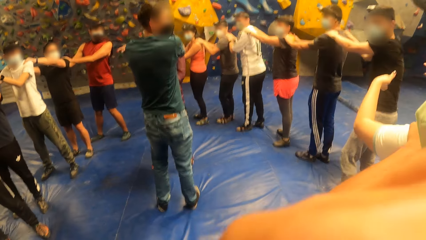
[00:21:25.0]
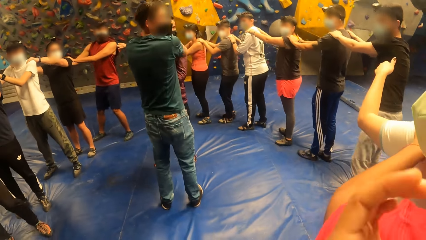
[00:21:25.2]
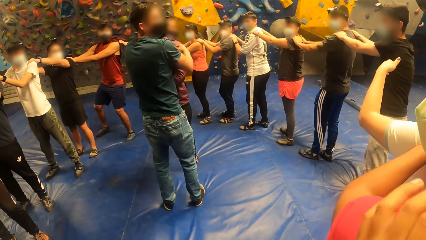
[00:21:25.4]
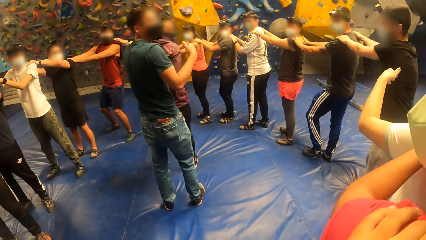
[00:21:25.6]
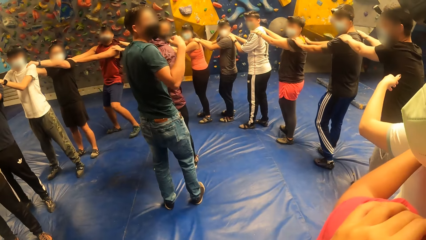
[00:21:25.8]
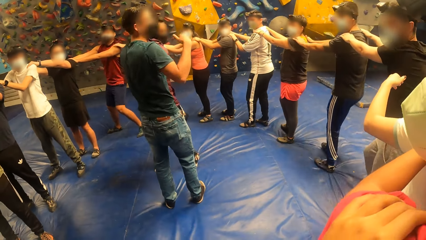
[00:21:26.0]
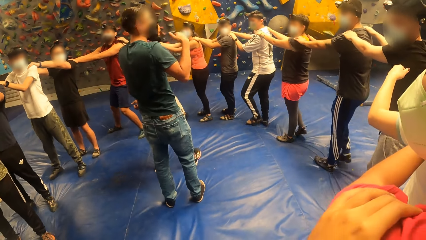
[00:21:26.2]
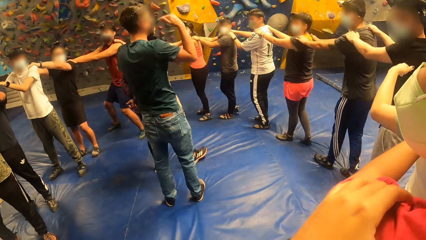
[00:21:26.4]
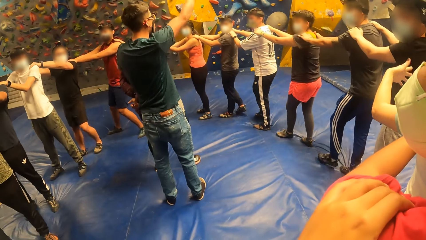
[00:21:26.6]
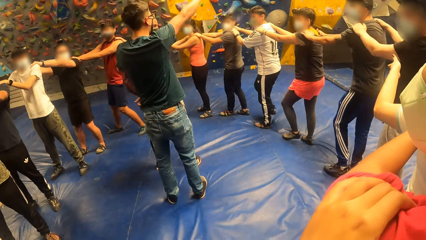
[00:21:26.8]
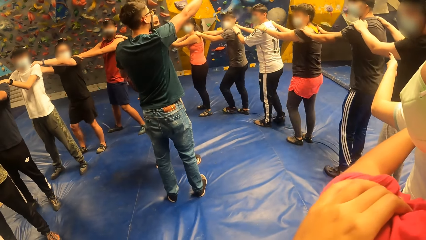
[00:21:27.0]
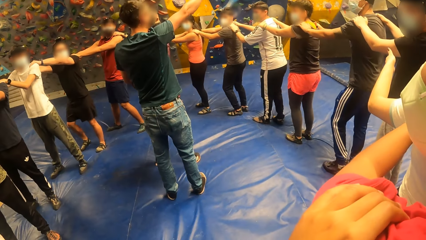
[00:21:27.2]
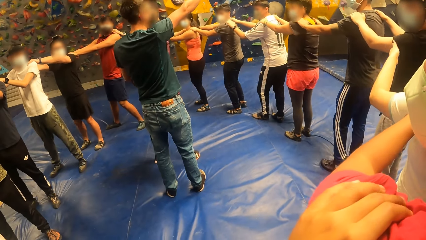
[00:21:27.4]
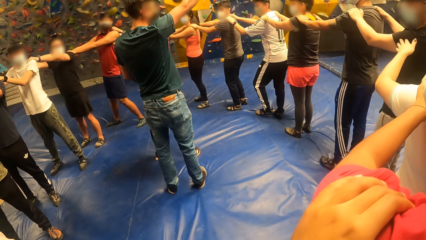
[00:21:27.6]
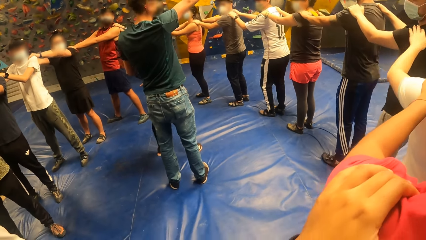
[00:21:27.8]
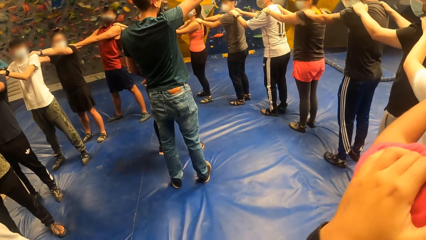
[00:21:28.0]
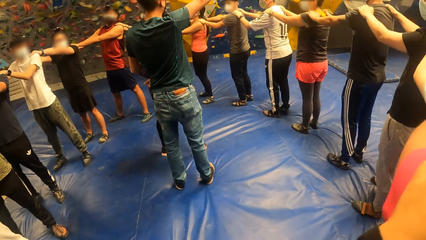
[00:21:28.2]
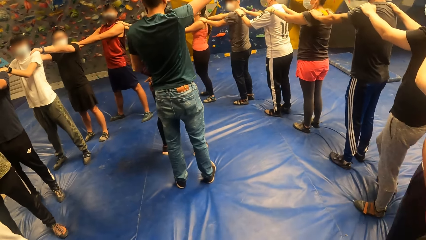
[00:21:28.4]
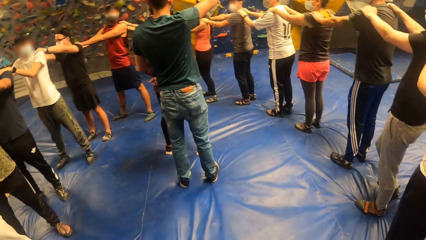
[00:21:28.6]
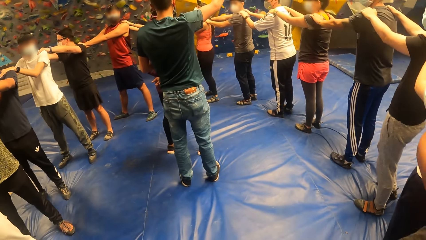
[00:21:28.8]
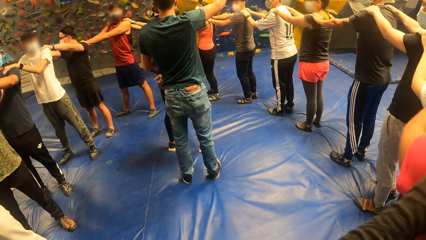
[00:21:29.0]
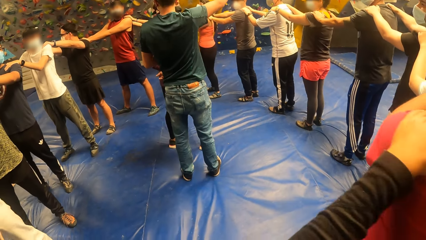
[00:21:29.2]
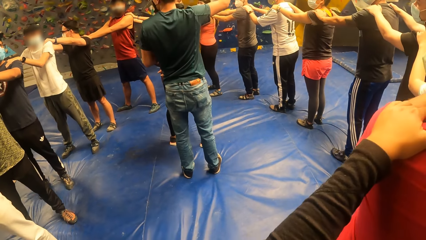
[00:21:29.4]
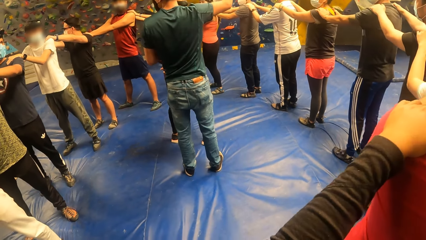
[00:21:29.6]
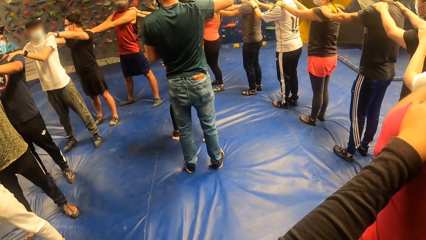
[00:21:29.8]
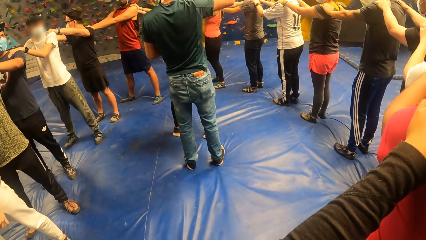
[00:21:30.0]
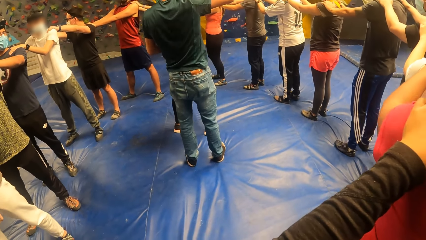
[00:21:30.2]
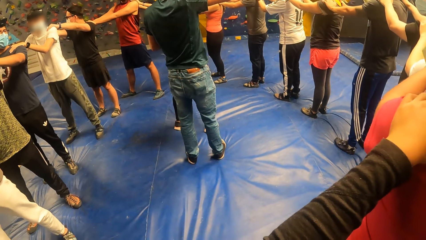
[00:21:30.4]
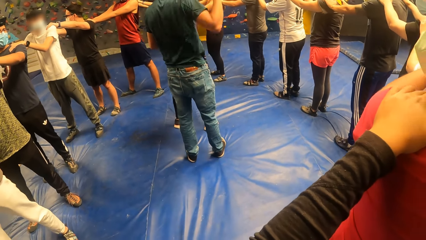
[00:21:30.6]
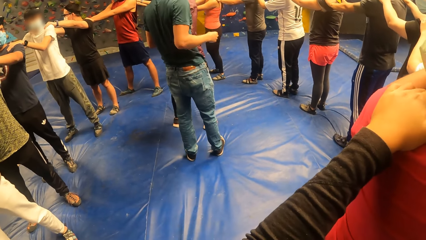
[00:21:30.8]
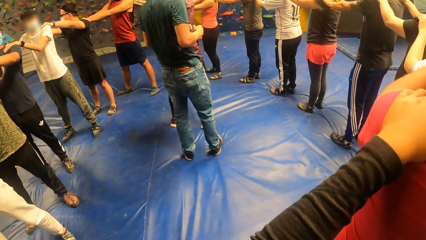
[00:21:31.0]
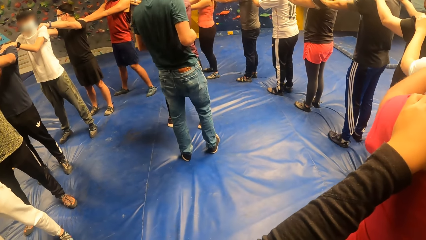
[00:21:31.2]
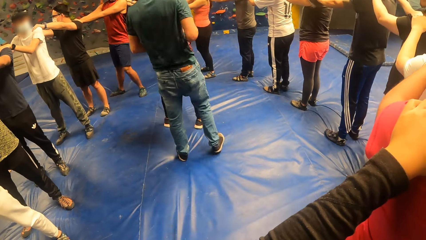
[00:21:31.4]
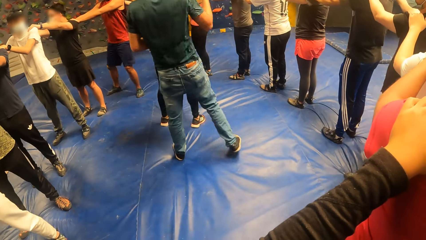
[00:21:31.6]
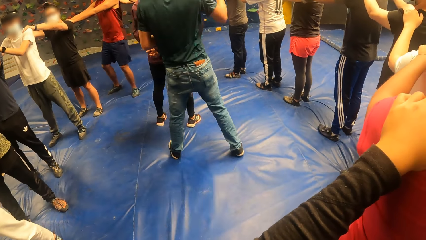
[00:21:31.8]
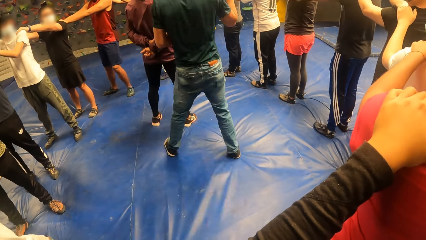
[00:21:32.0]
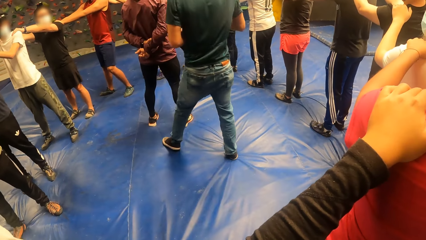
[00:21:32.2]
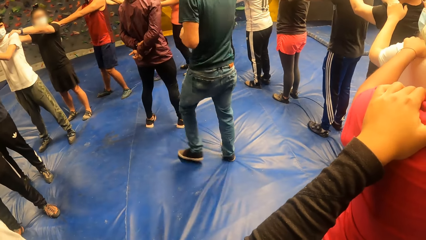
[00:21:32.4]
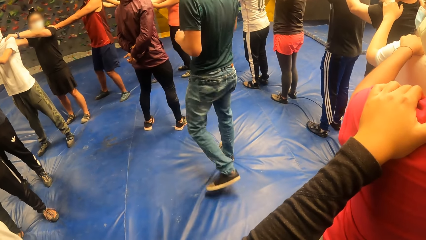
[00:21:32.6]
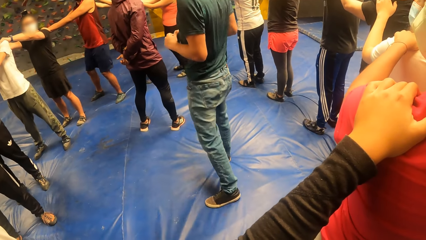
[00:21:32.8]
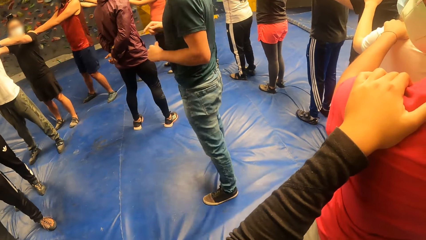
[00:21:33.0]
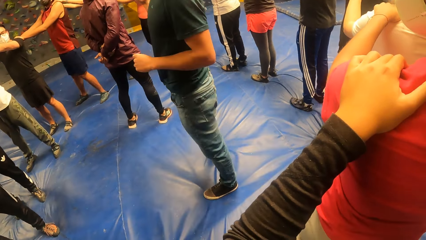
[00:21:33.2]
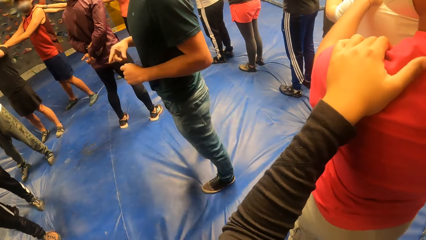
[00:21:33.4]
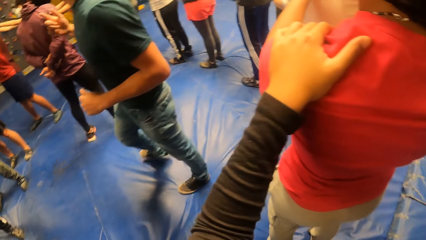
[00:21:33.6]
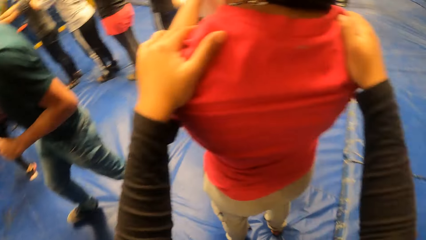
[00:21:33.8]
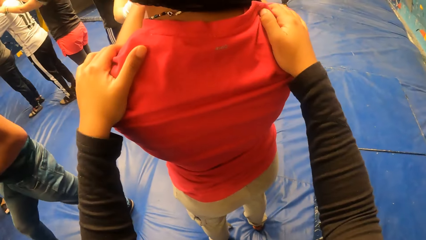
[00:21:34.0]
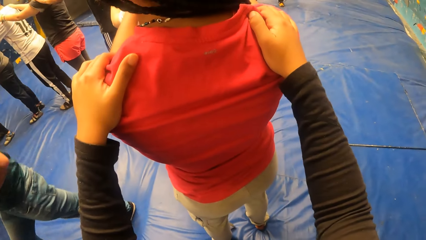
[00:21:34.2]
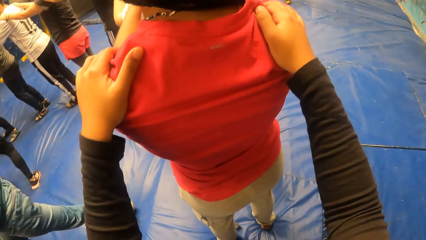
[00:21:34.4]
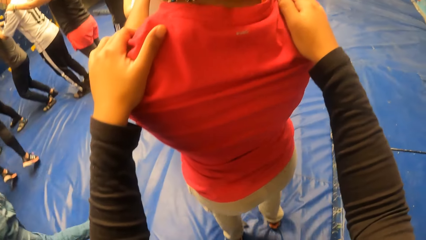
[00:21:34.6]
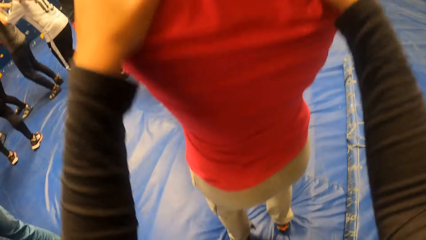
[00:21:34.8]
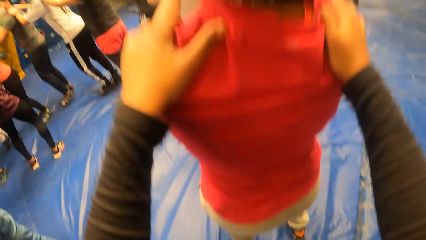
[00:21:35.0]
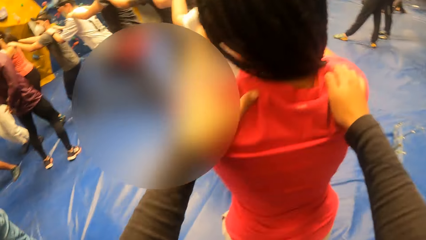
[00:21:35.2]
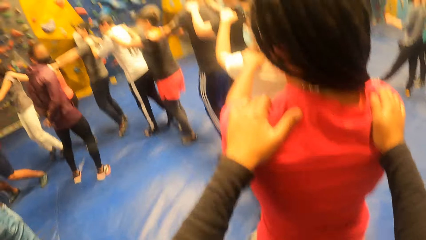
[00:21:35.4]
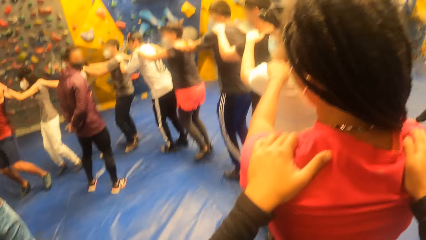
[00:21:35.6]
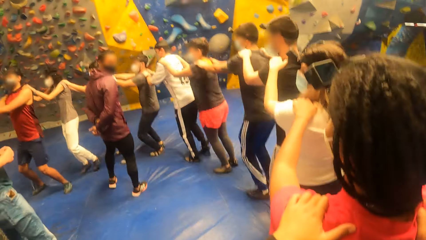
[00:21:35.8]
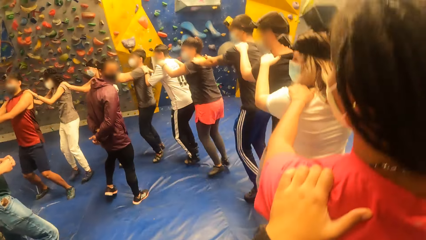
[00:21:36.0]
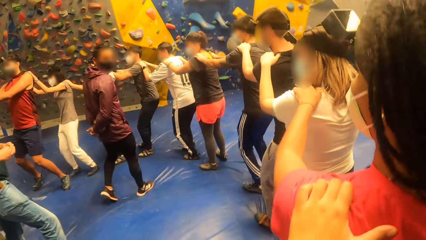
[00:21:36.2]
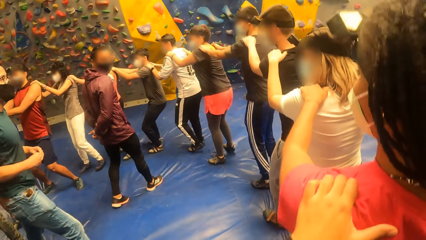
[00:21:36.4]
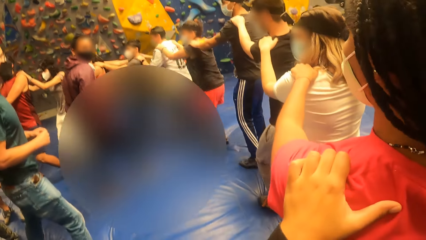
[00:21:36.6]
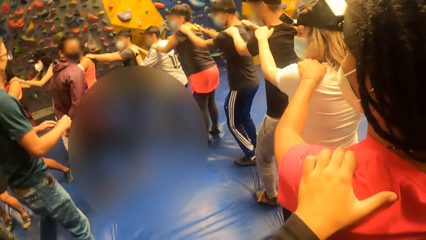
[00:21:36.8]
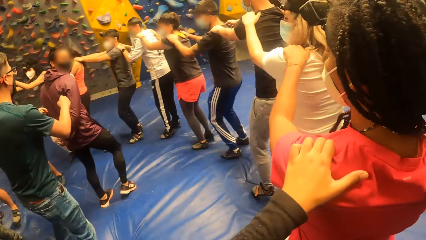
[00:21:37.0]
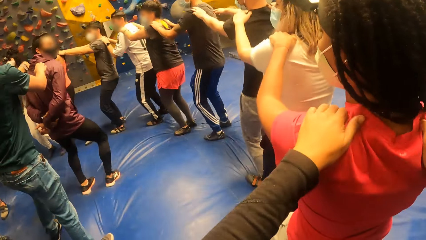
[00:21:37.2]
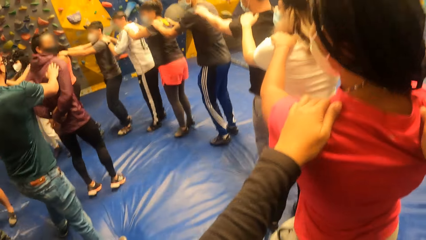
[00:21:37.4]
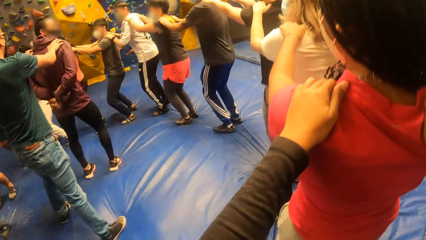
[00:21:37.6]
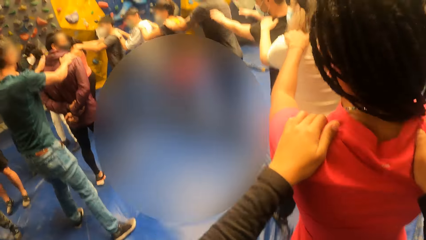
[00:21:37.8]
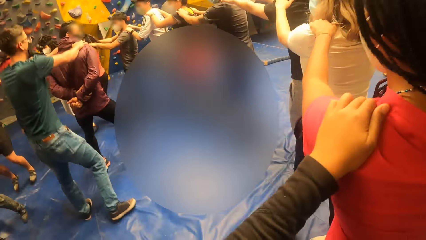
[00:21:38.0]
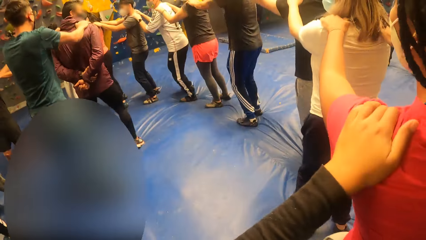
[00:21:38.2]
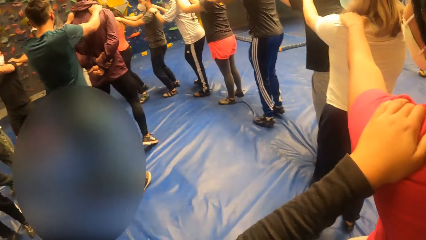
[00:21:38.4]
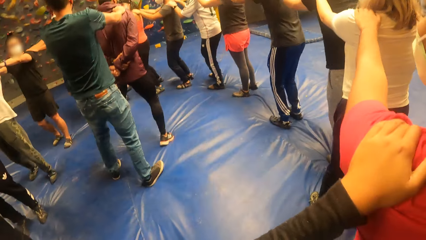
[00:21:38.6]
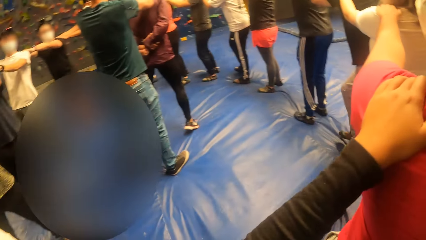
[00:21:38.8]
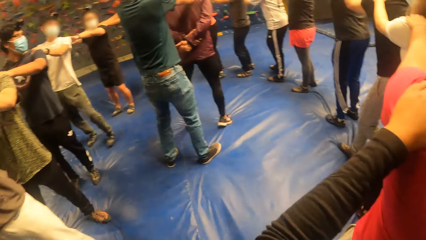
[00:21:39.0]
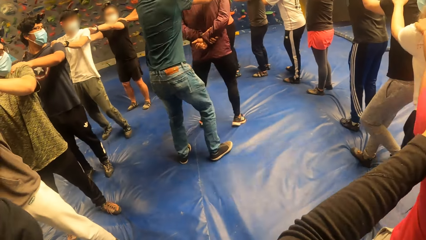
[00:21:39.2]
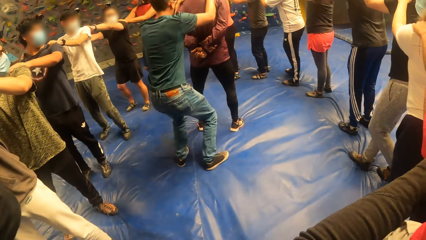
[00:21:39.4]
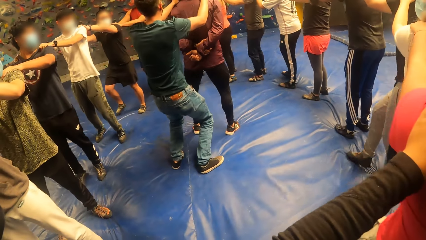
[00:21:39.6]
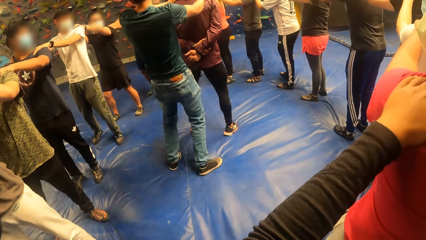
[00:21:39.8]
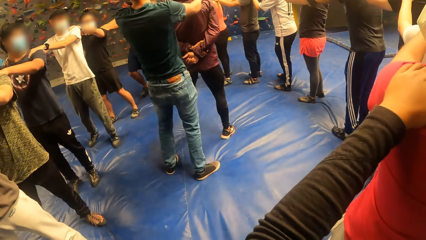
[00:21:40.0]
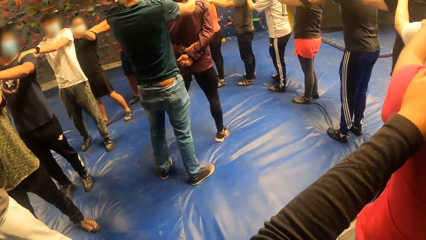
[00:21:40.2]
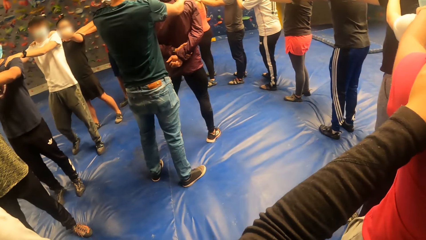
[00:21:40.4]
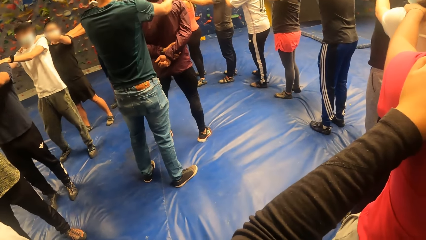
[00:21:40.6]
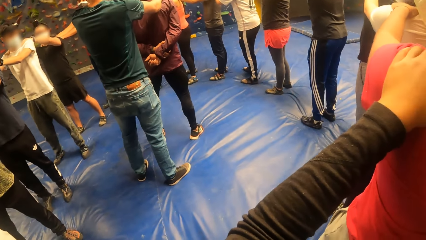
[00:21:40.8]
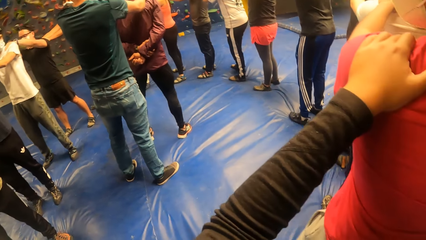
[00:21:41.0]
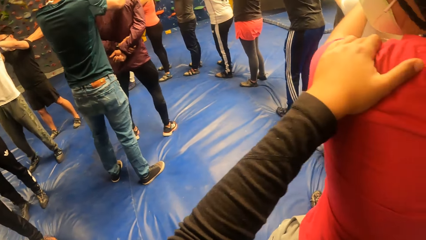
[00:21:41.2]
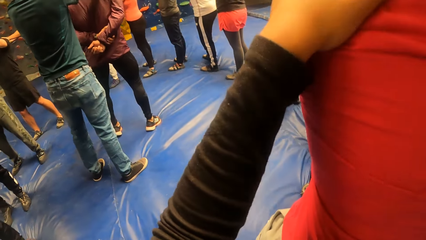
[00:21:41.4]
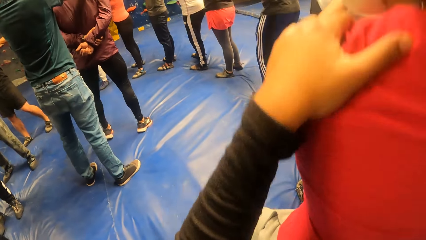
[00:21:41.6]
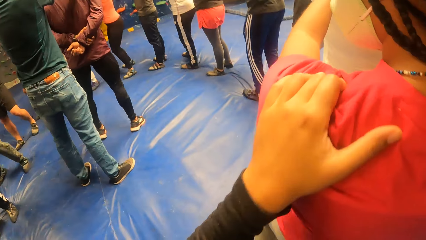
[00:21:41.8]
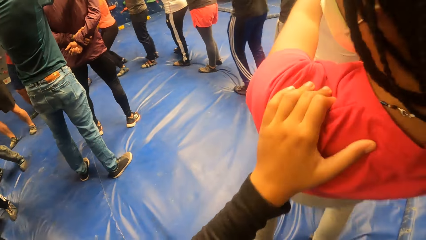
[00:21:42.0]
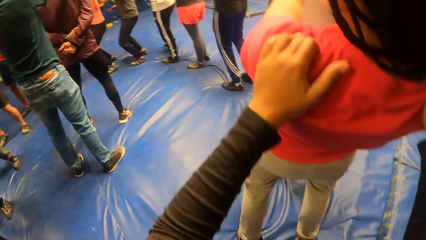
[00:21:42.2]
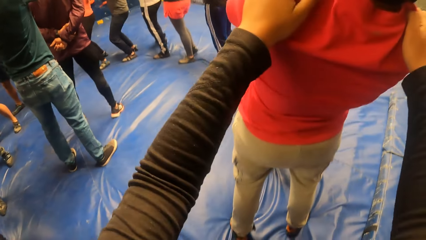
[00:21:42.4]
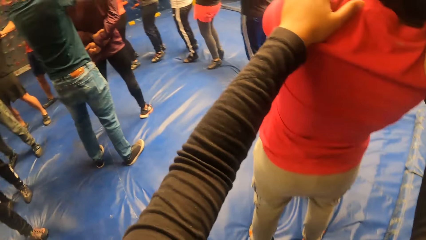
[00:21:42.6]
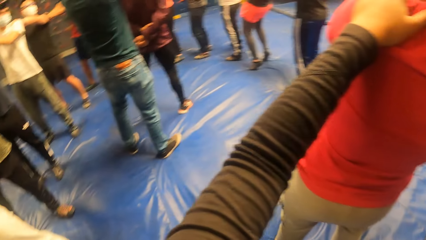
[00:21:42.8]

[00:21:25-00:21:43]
The camera wearer raises the left hand. They look around. A woman jumps. The camera wearer looks around.
